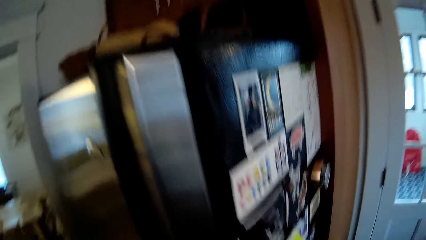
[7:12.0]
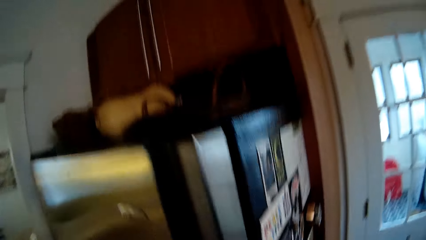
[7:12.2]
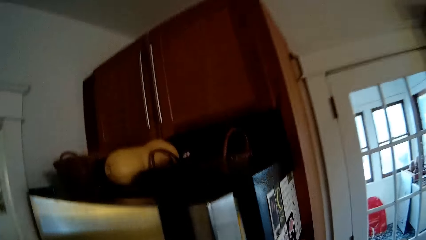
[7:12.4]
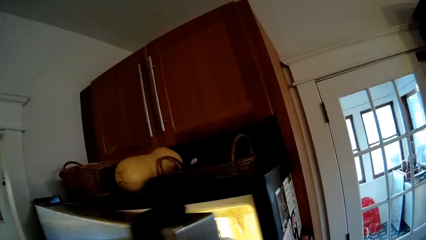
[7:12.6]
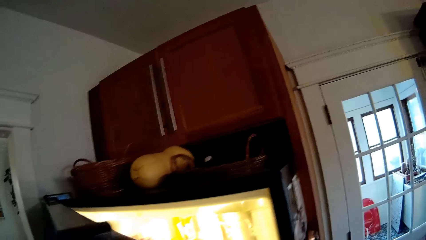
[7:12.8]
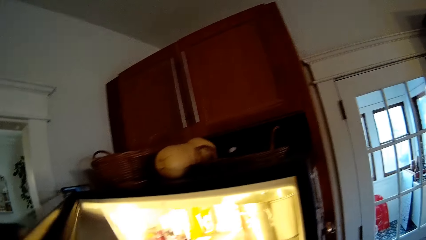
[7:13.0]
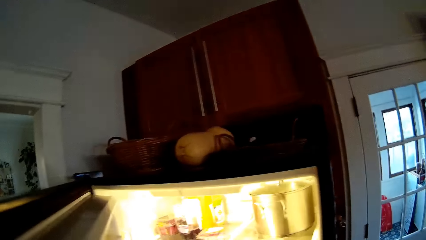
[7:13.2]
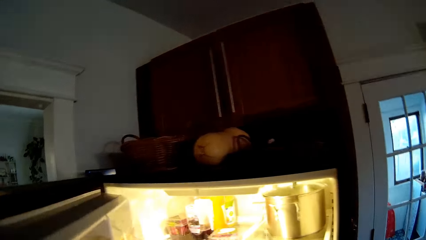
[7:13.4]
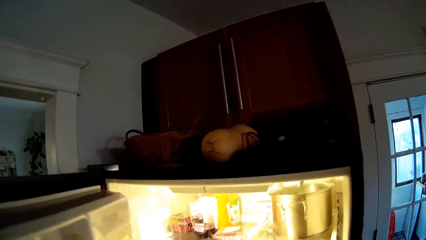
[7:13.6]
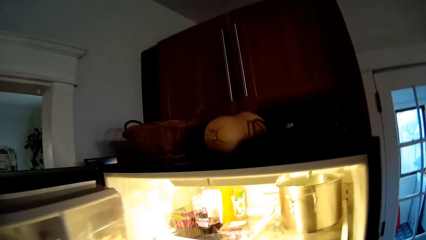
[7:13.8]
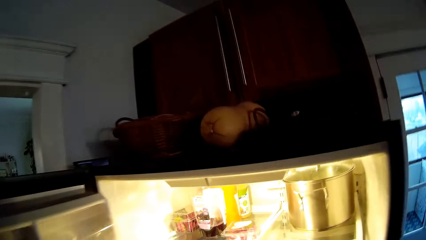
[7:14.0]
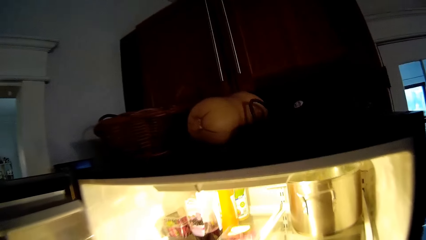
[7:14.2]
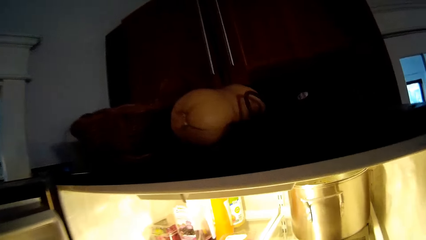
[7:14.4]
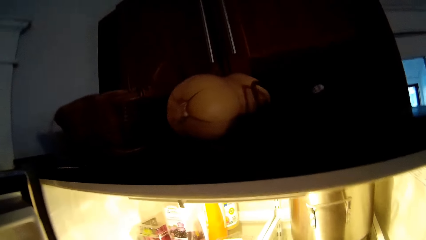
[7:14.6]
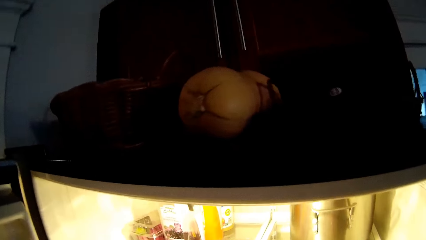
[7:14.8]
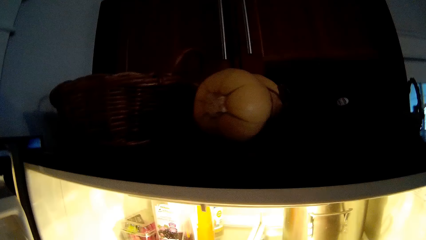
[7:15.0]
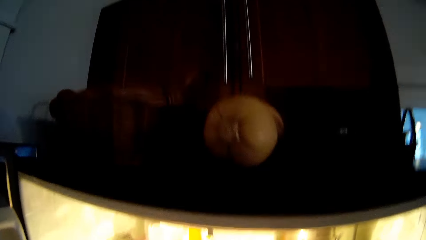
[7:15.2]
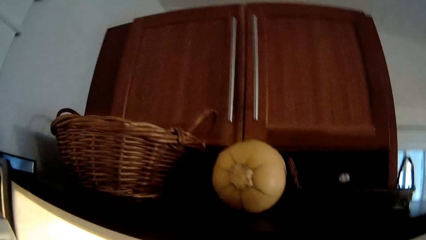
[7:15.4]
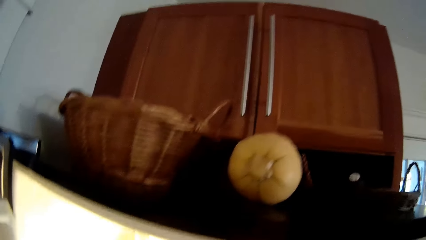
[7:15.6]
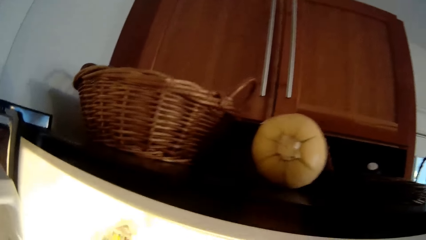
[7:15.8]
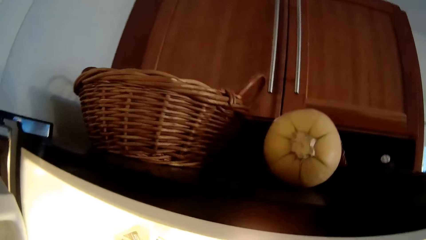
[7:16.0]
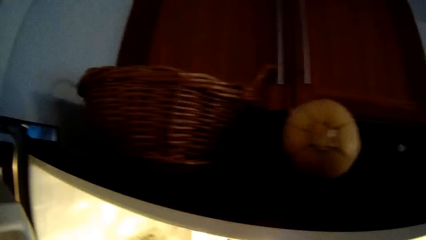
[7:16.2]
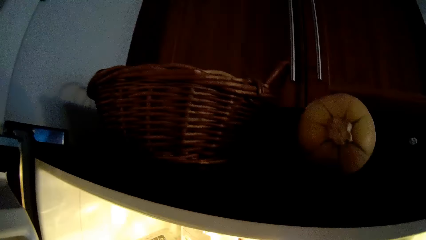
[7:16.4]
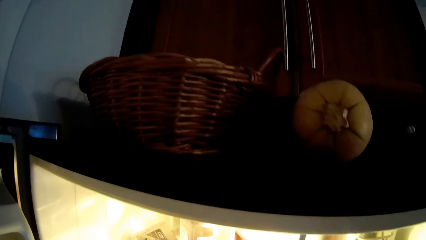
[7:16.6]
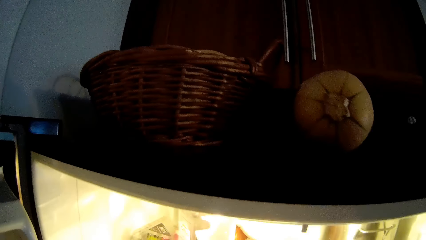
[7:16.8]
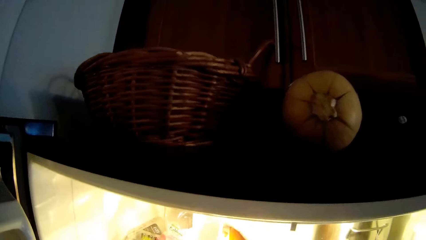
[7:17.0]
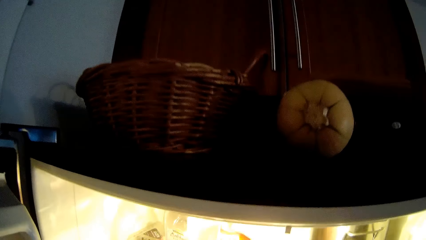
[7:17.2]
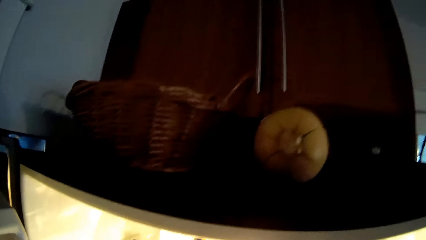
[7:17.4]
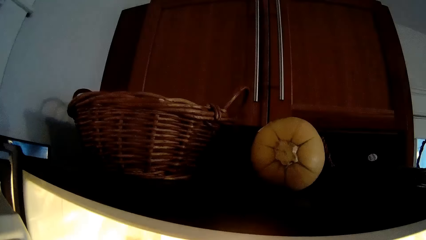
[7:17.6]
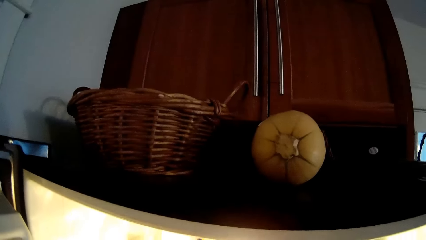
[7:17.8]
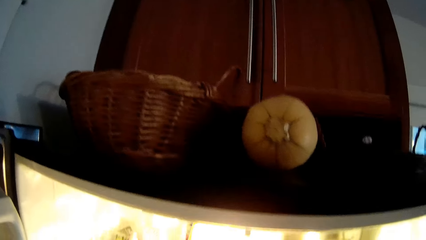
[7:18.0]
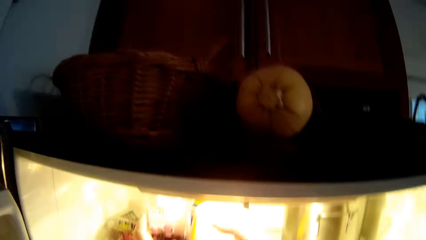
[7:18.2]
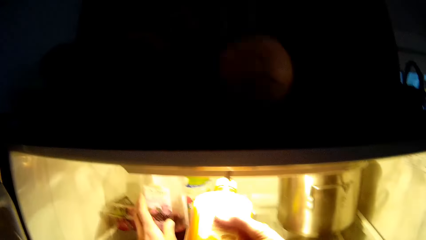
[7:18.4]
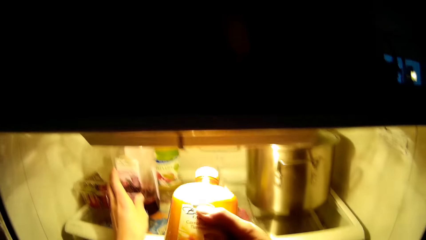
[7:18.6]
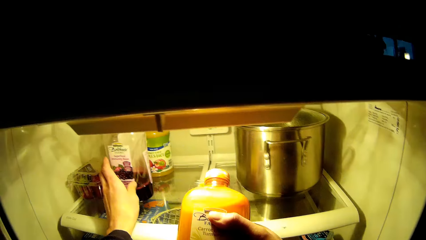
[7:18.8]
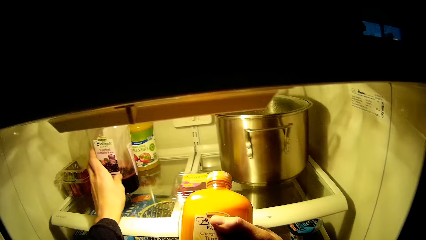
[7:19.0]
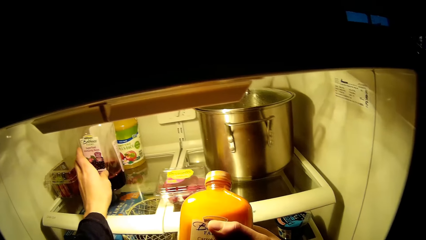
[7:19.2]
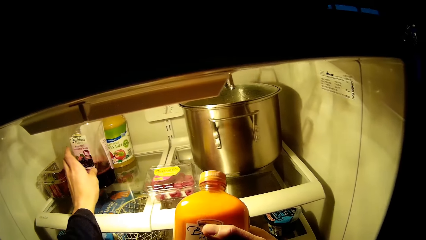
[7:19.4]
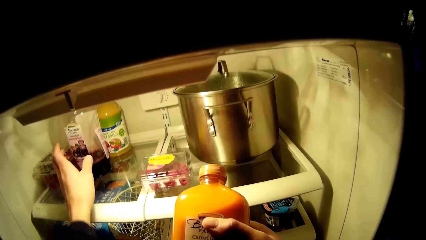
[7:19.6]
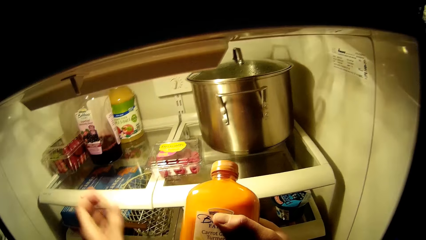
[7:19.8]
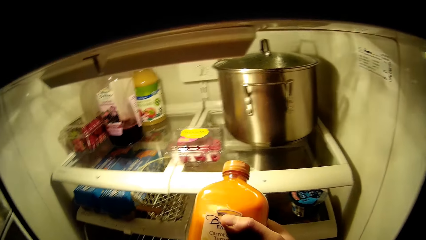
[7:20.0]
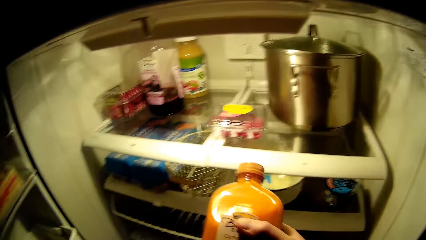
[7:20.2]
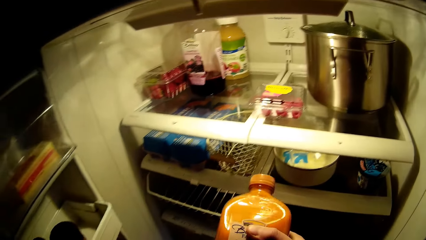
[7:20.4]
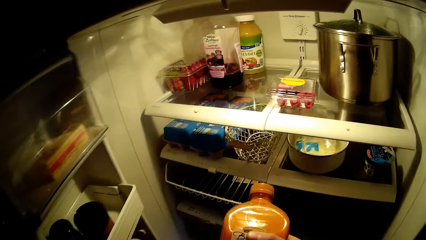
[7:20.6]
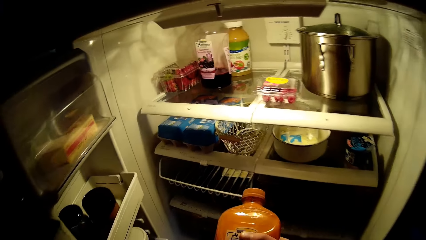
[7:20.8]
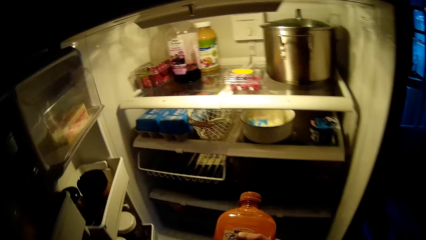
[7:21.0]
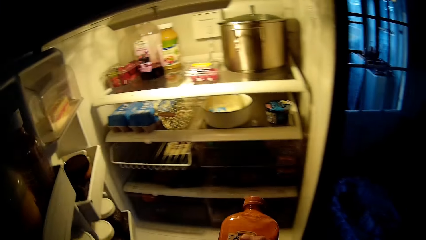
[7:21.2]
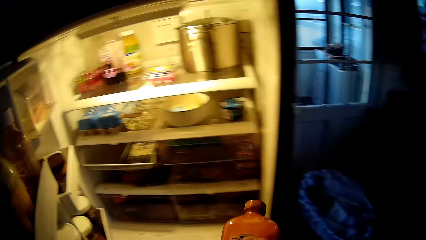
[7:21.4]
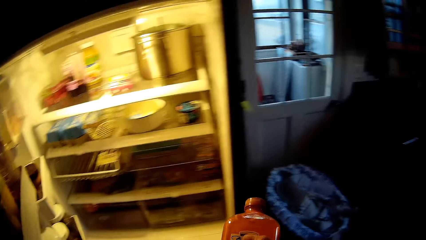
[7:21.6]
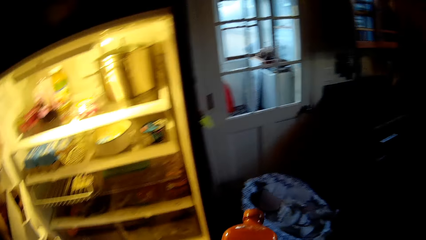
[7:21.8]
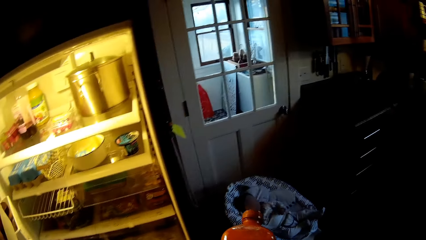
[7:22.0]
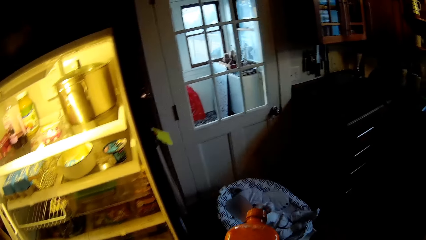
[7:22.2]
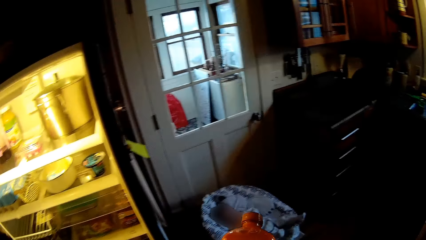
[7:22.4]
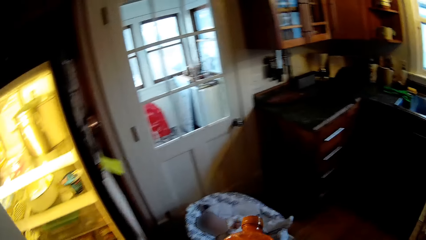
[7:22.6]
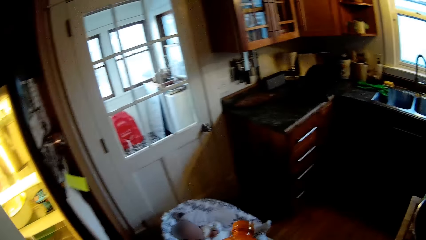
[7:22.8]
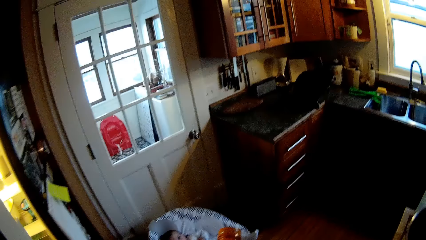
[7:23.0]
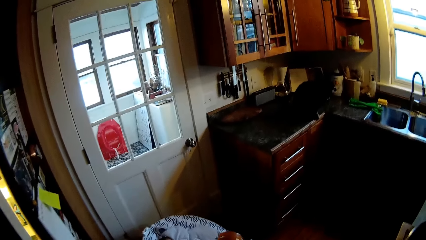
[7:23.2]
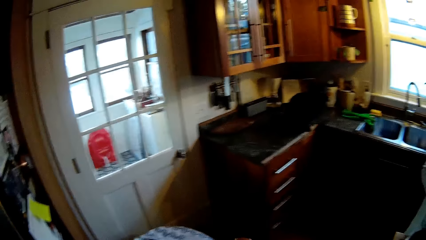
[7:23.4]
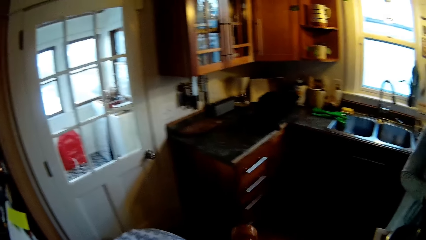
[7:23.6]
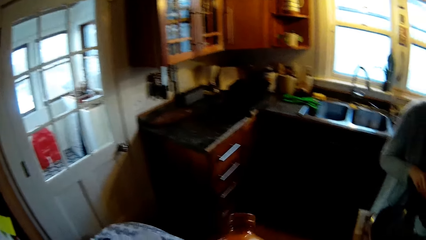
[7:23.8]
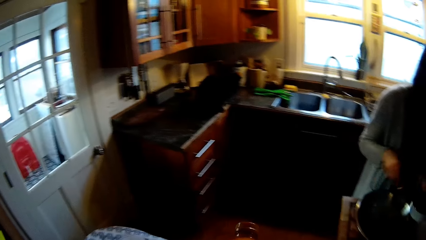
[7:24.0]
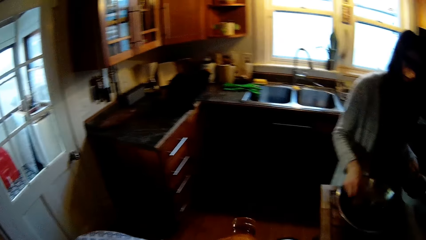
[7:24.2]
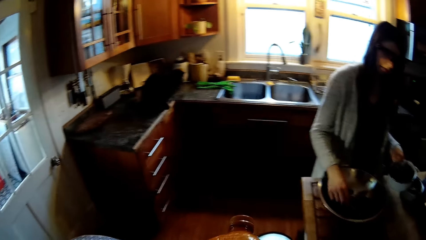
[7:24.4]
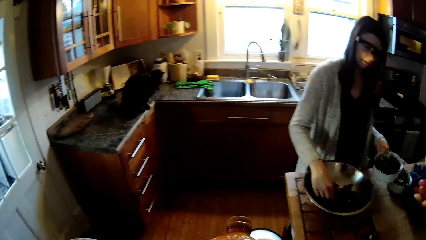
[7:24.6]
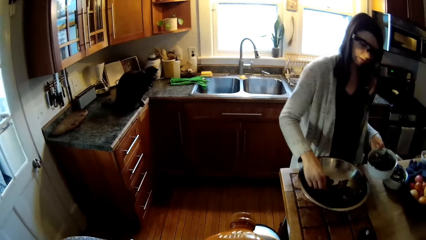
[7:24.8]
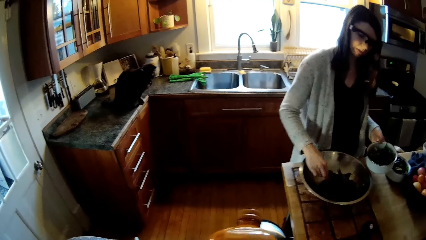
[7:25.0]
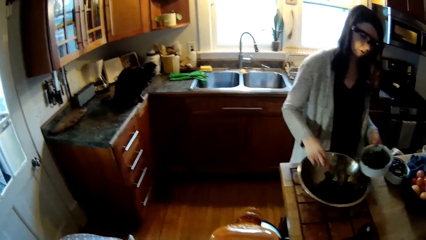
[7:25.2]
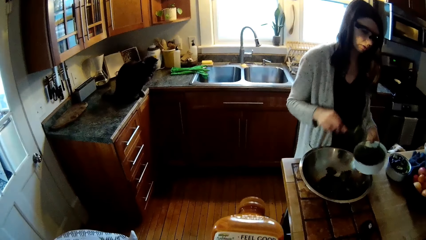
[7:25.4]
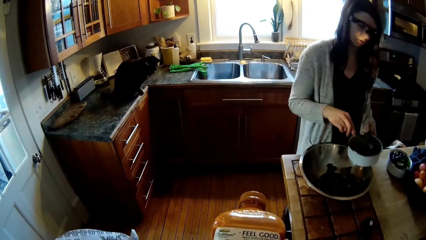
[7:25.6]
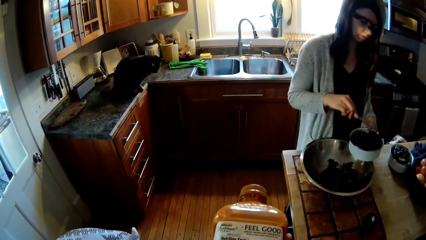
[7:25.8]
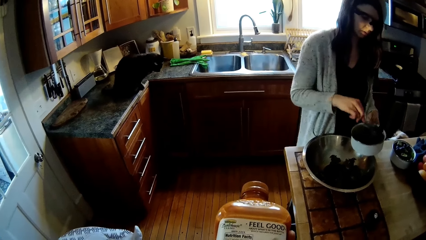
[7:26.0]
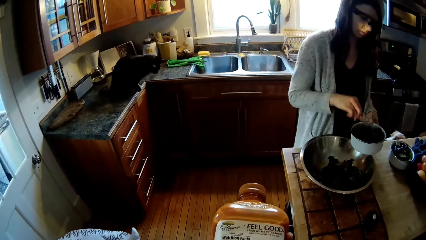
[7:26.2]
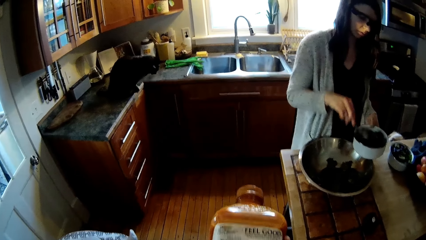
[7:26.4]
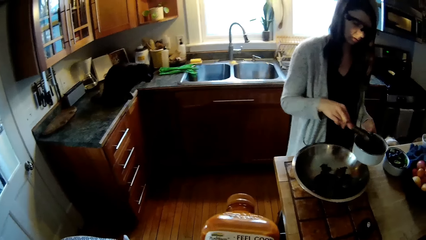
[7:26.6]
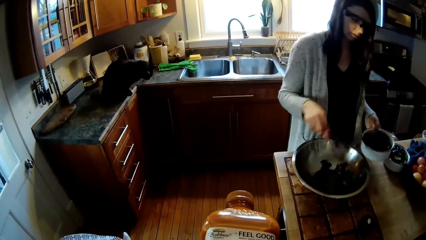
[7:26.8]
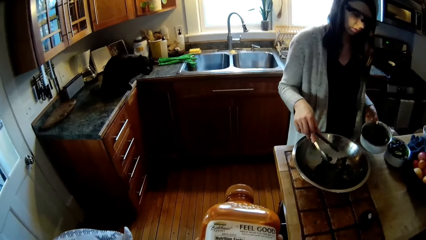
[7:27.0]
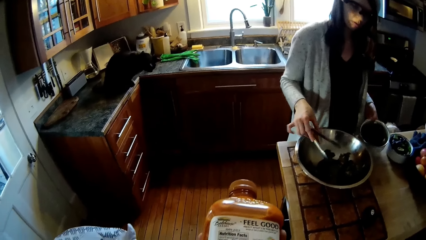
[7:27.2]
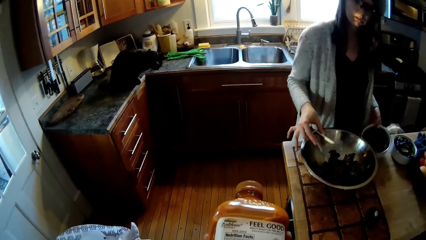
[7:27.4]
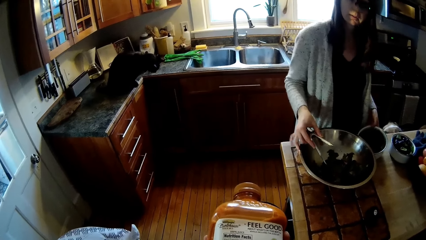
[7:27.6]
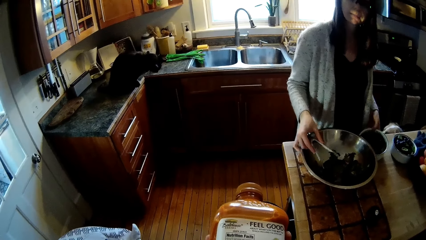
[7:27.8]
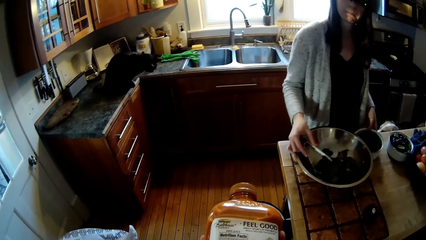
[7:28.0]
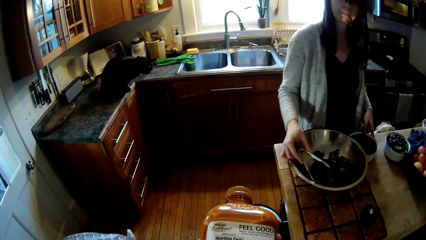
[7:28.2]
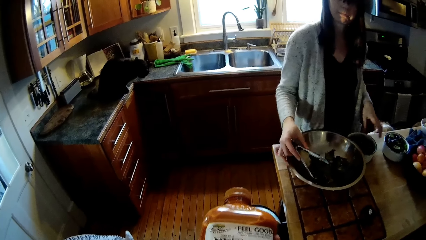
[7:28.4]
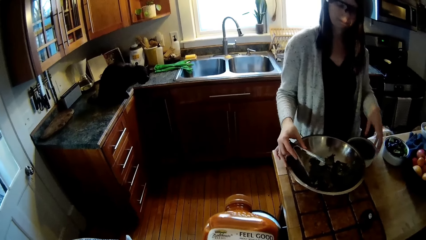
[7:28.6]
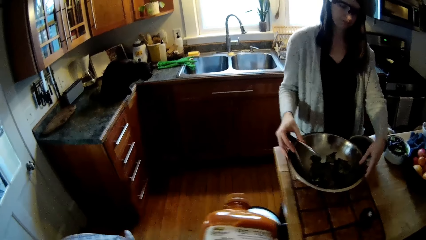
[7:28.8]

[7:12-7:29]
The camera wearer opens a fridge with his left hand. He holds a can of berry juice in the fridge with his left hand. He takes a can of tomato paste from the fridge with his right hand and puts another juice in the fridge. He closes the fridge. The woman takes veggies from the bowl of veggies with tongs in her right hand to a plate in her left hand. The camera wearer converses with the woman. He shows the woman the juice while they interact.
